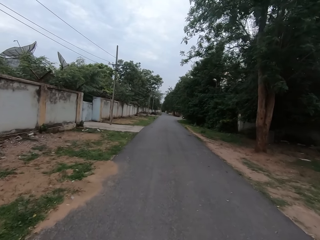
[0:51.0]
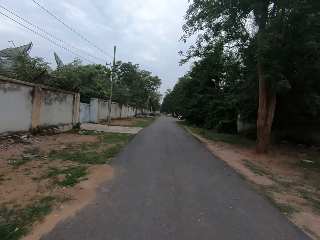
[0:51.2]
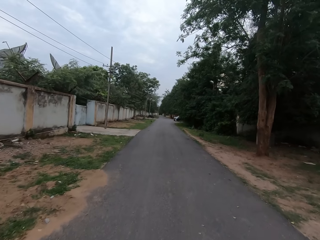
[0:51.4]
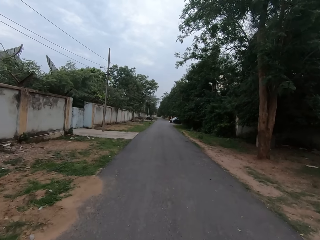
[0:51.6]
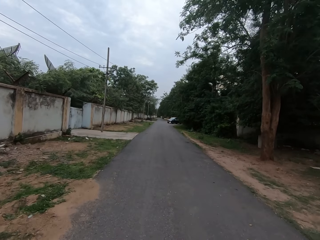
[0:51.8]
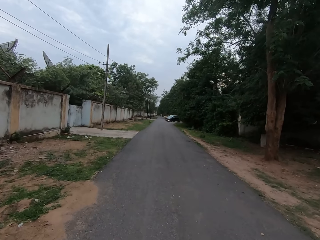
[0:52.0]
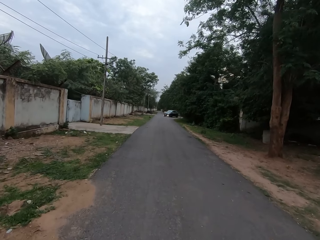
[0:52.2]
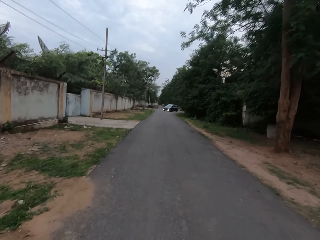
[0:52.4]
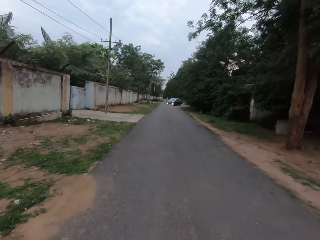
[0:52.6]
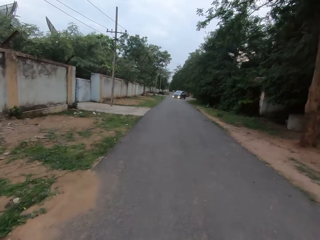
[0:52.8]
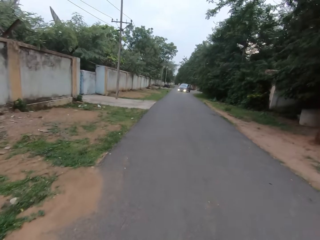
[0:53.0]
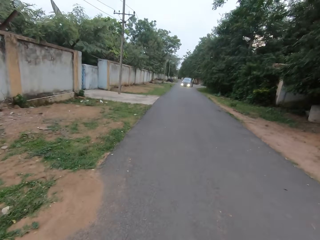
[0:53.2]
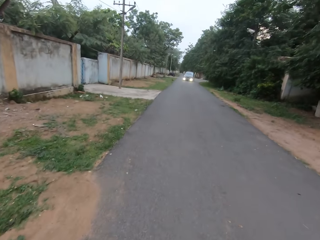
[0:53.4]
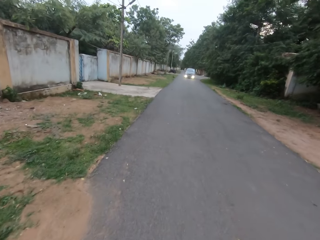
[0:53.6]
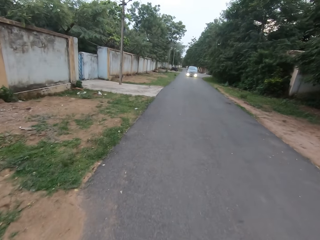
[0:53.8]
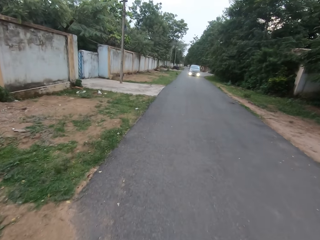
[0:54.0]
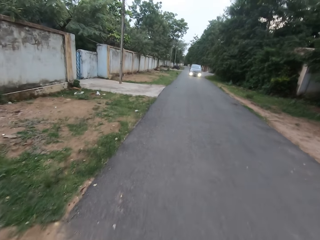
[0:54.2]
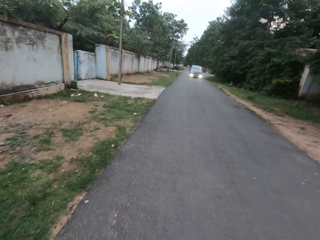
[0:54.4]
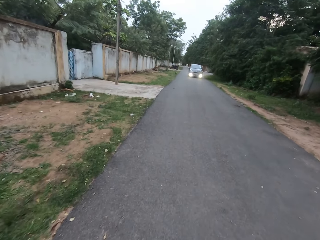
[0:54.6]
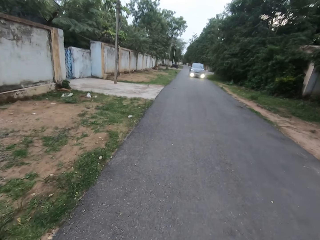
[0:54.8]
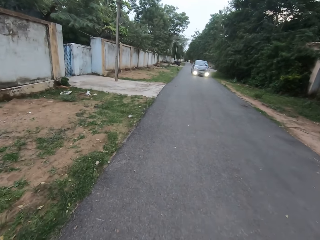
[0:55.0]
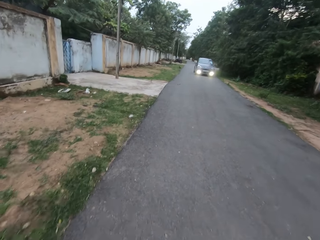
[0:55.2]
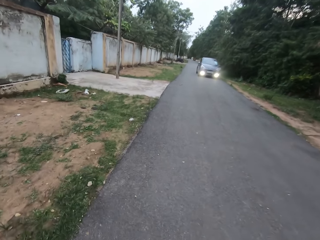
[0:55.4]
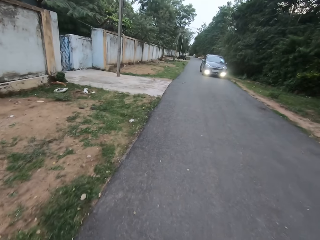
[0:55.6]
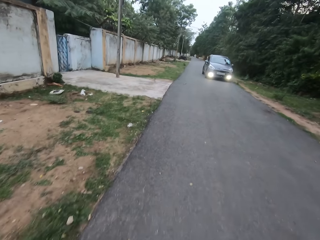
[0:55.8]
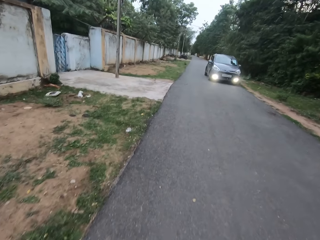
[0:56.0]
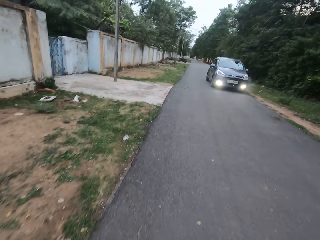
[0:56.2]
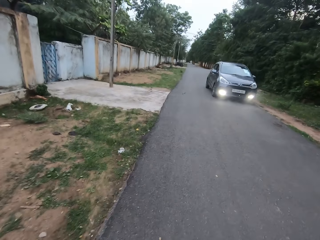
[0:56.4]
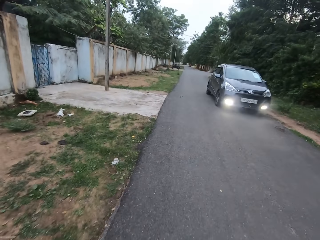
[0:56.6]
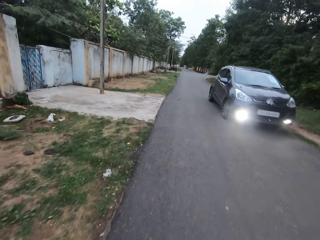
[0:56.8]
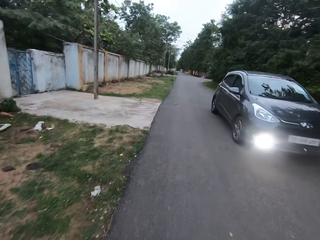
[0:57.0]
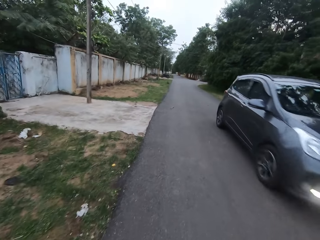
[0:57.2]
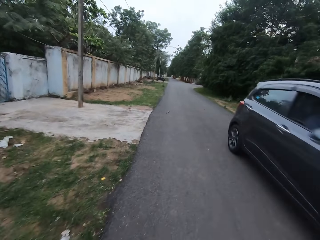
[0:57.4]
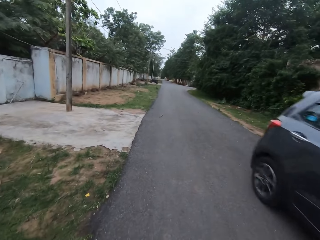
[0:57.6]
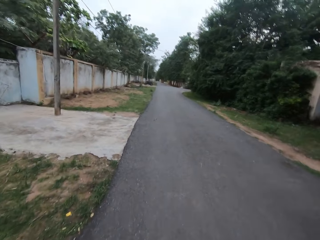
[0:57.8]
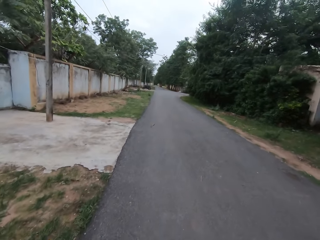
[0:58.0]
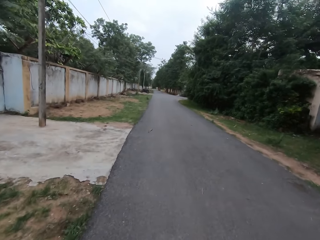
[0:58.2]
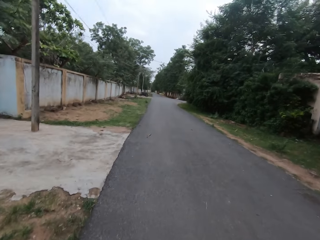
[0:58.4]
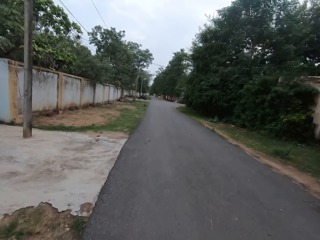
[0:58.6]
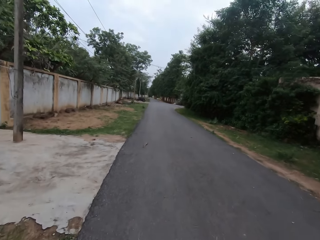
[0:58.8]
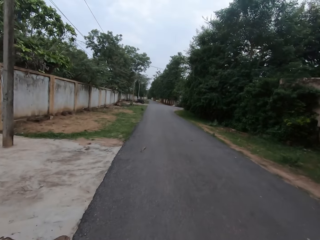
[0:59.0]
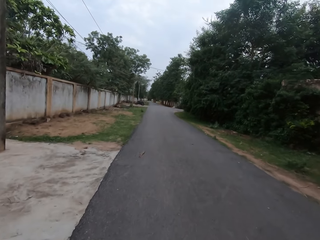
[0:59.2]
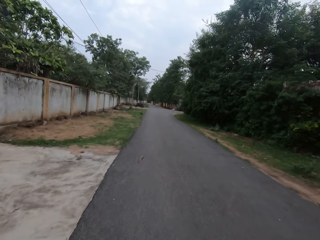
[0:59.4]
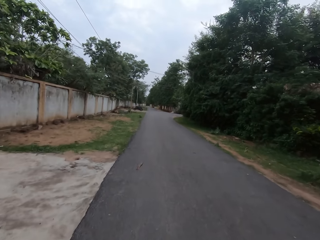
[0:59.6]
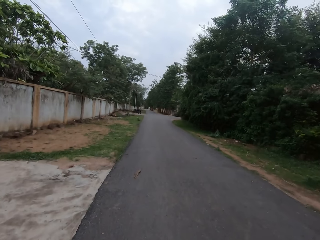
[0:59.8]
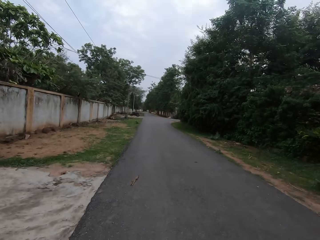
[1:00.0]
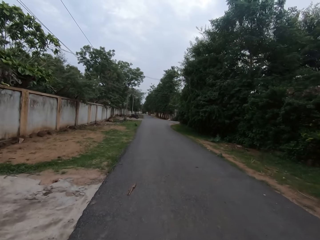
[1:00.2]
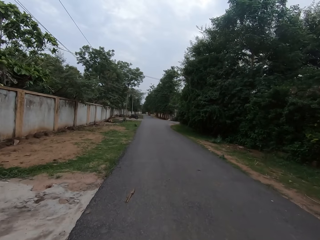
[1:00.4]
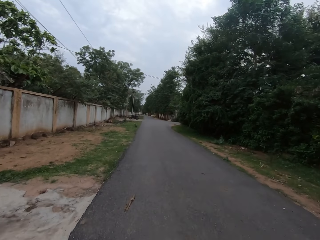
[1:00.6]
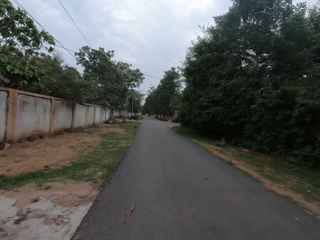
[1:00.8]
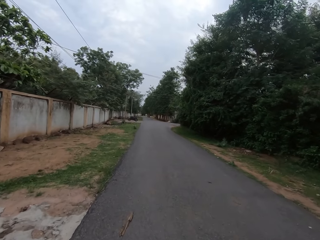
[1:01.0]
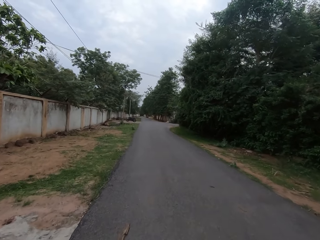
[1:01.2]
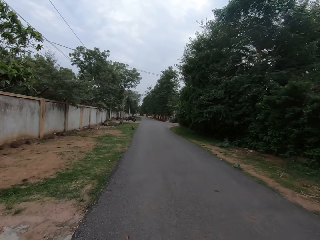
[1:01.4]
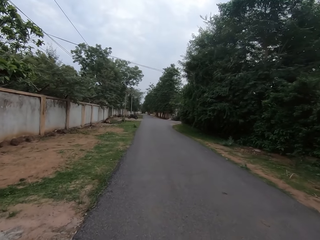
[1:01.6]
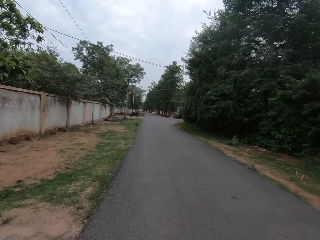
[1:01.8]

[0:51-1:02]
The camera wearer converses with the woman.

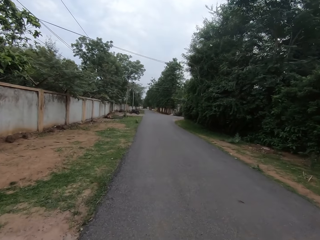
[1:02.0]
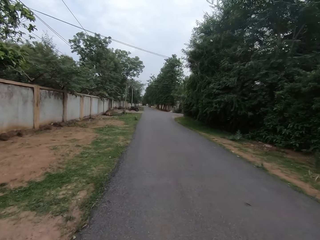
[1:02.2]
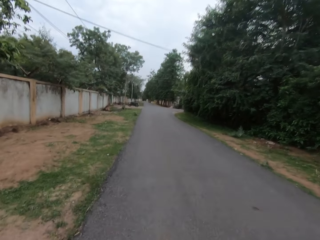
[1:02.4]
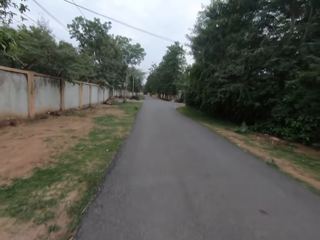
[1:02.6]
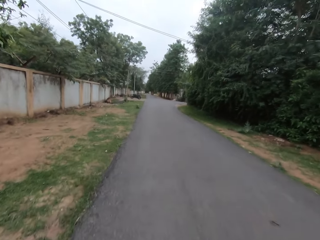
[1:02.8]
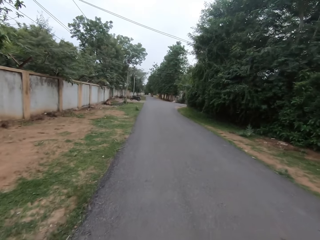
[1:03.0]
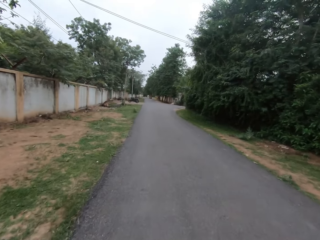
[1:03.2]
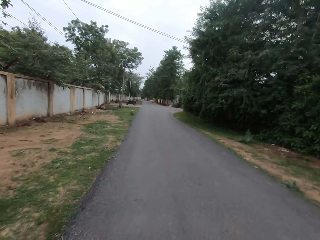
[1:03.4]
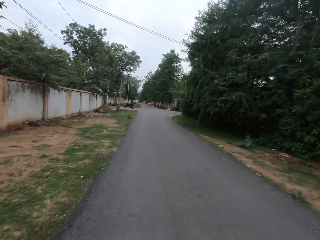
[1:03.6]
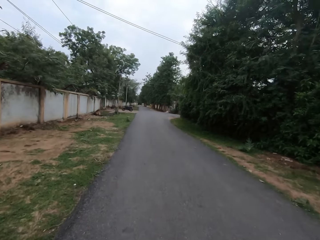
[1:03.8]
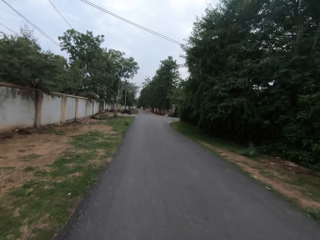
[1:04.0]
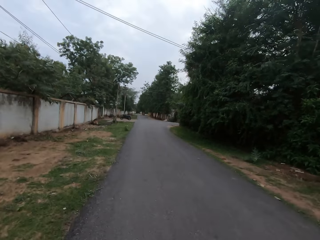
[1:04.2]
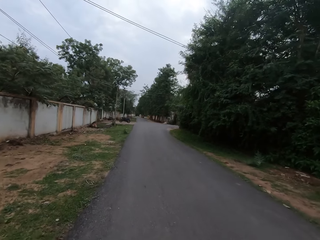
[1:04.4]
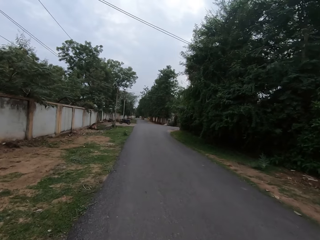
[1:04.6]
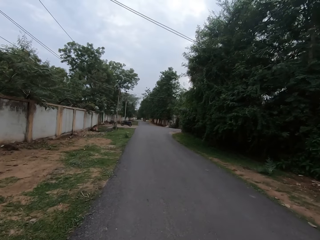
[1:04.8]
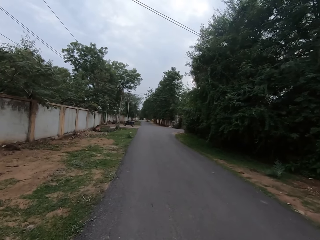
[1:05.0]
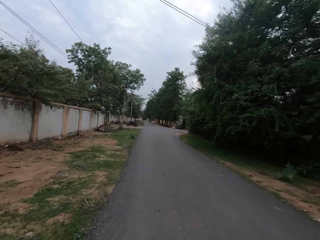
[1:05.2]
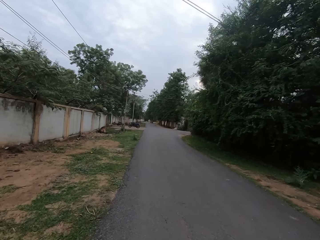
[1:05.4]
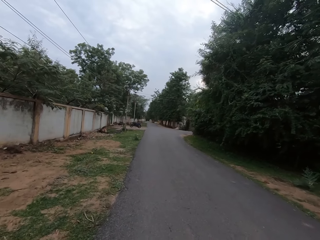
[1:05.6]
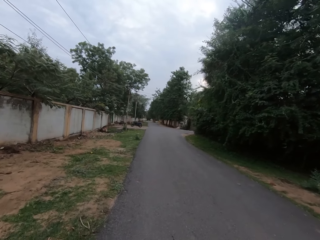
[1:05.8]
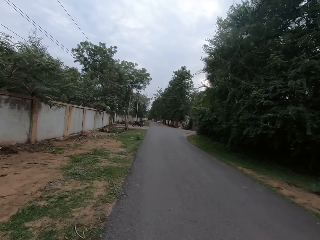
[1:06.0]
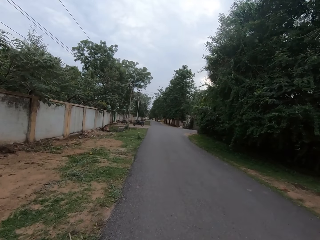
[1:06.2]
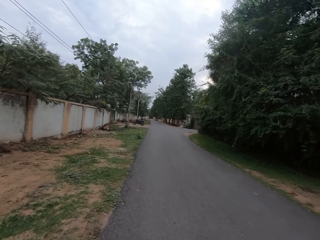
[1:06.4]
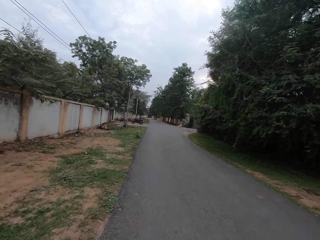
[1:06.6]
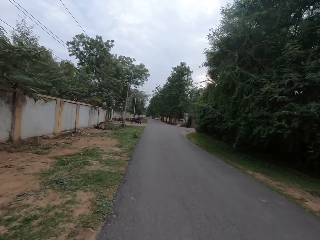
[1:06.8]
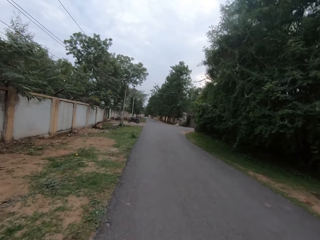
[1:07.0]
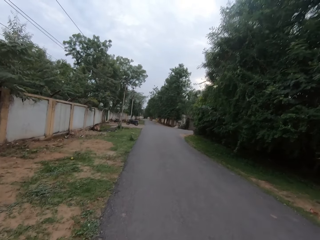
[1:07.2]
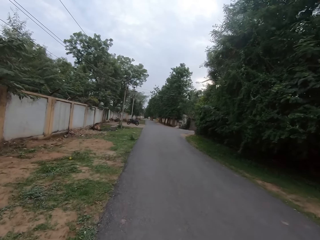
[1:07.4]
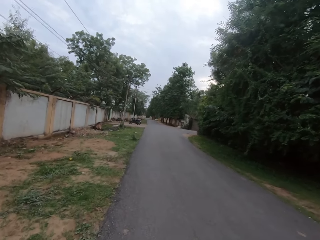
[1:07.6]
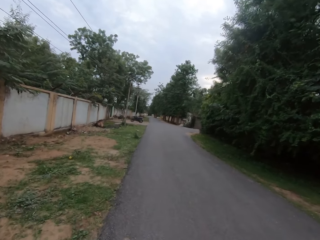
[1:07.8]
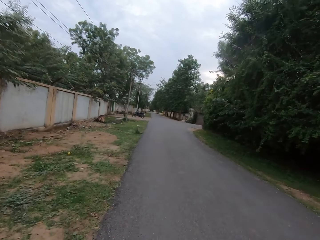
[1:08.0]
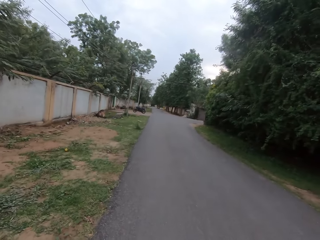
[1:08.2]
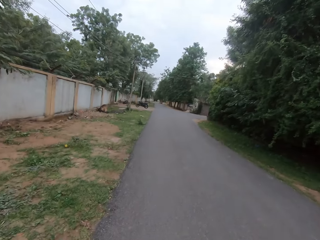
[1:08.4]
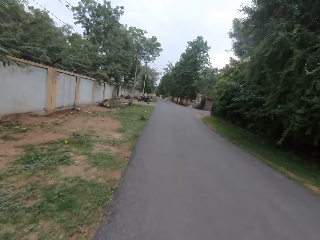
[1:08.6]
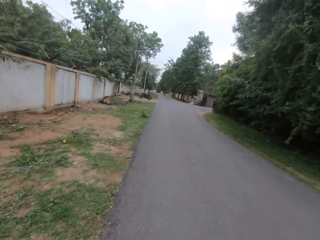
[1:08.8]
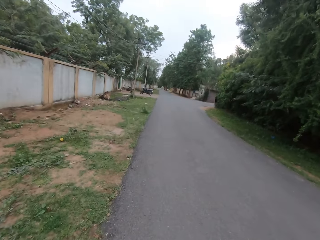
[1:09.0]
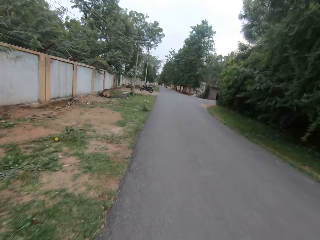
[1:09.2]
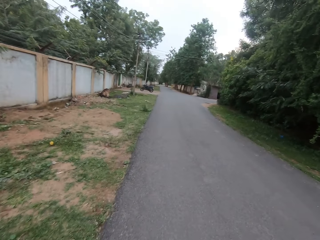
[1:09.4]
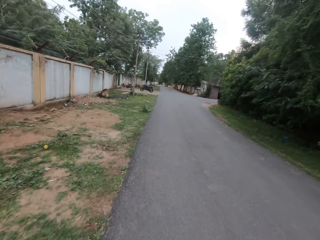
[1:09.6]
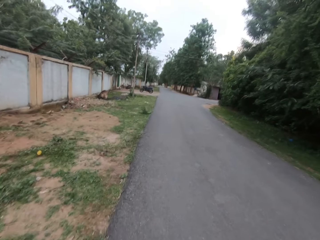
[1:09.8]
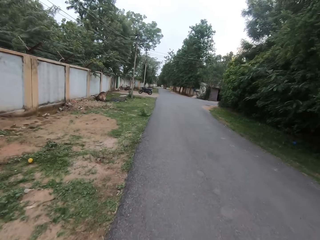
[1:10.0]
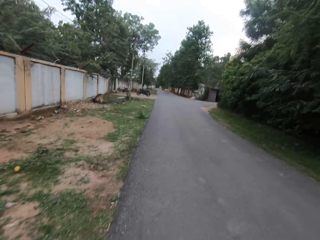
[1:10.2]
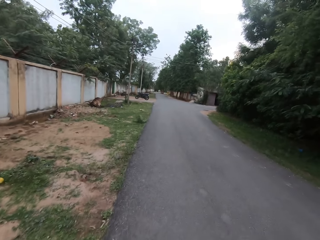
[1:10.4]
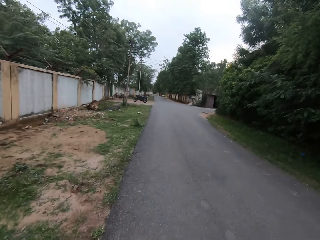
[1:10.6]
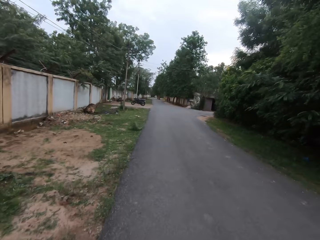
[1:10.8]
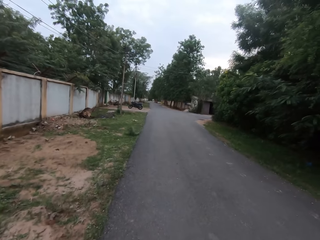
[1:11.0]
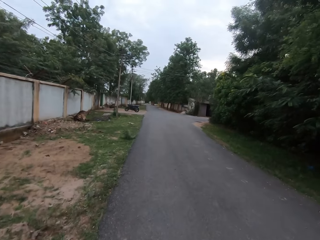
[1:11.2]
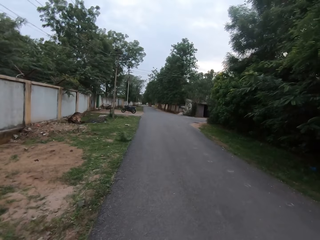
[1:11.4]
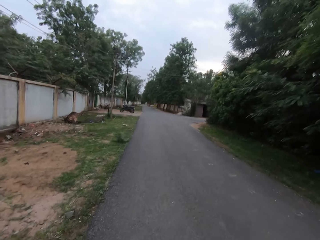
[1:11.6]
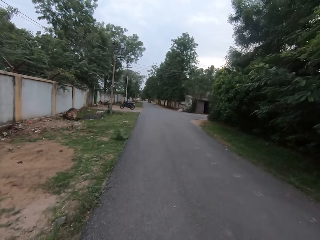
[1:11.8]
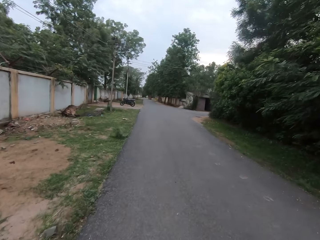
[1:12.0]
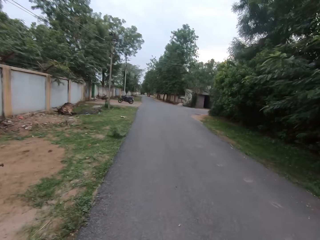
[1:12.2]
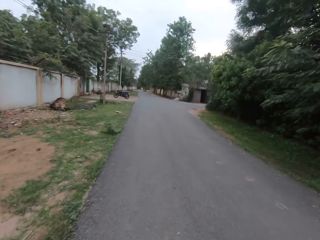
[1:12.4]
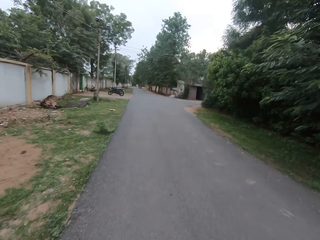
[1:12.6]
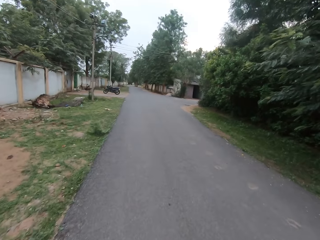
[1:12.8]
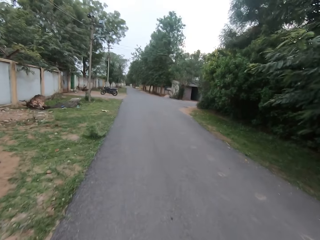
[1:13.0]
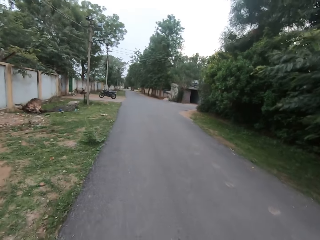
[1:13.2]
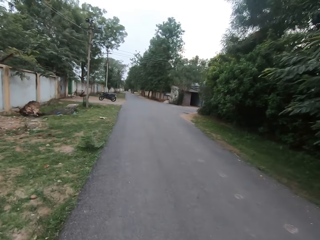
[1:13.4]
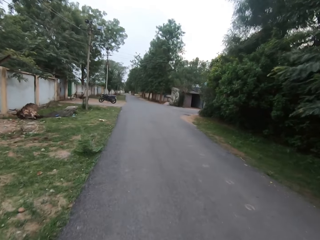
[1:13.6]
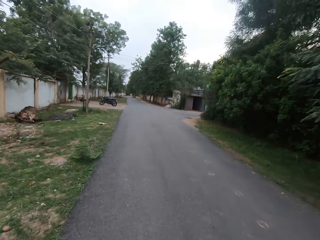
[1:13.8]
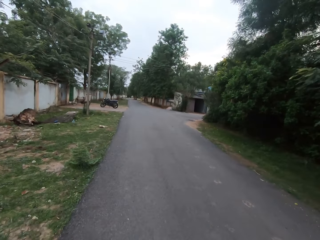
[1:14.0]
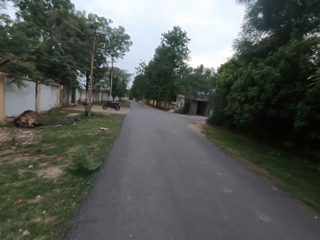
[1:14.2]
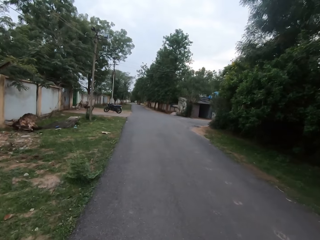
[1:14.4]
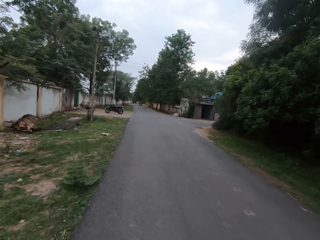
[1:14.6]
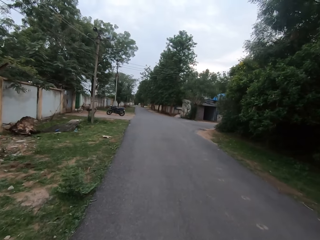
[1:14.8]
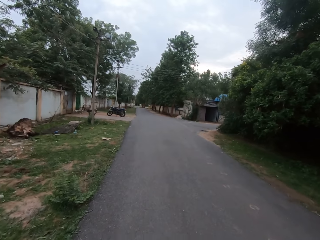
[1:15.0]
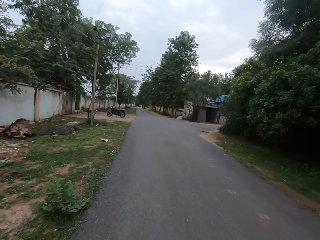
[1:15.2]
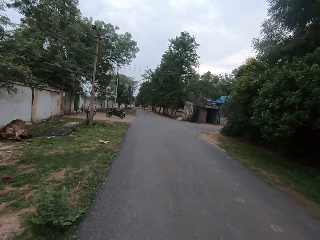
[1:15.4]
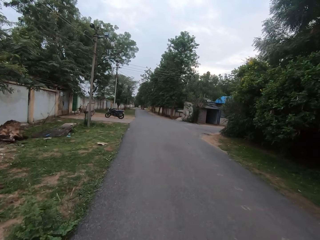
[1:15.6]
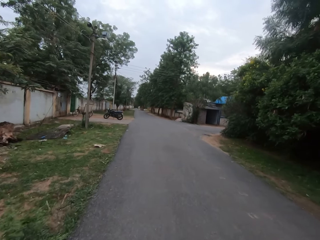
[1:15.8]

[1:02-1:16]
The woman converses with the camera wearer.
